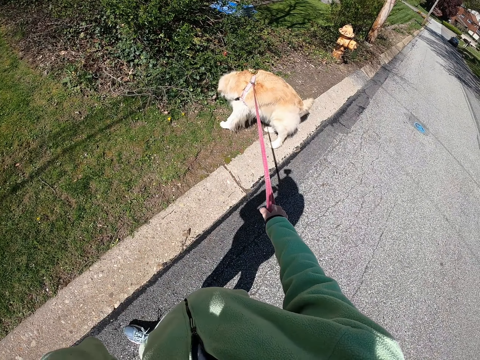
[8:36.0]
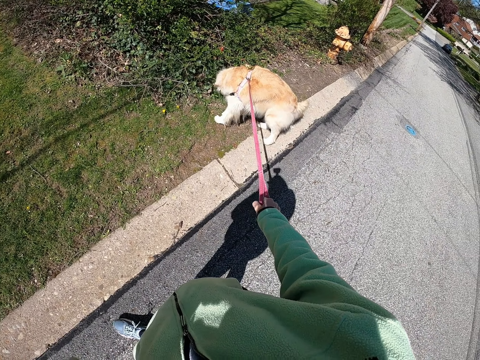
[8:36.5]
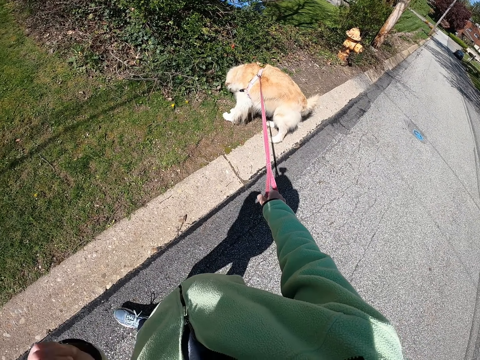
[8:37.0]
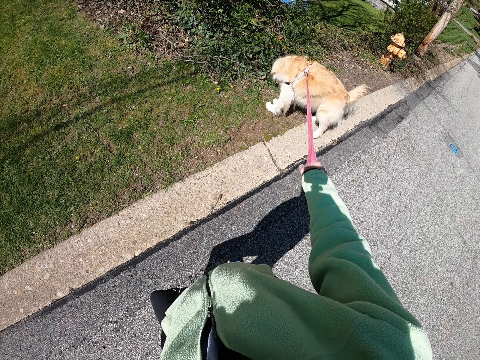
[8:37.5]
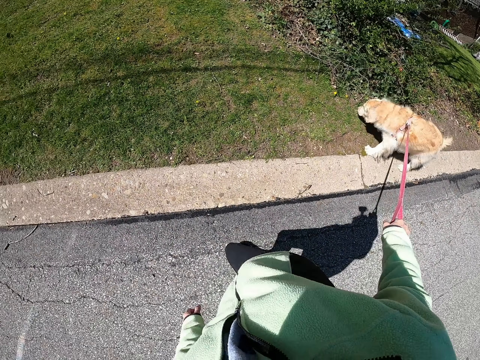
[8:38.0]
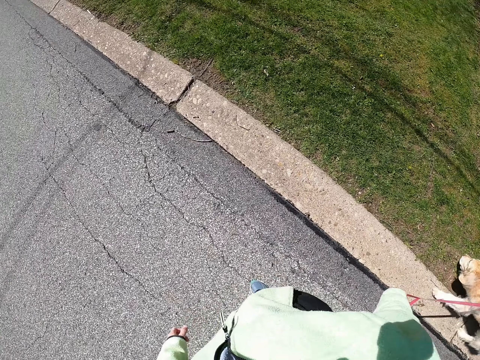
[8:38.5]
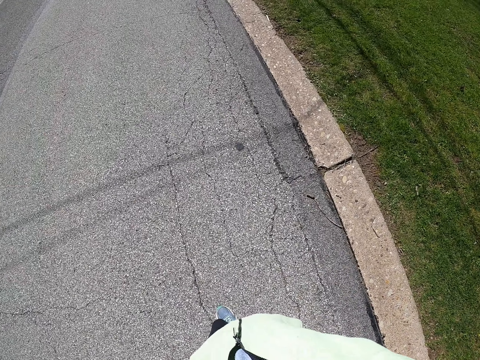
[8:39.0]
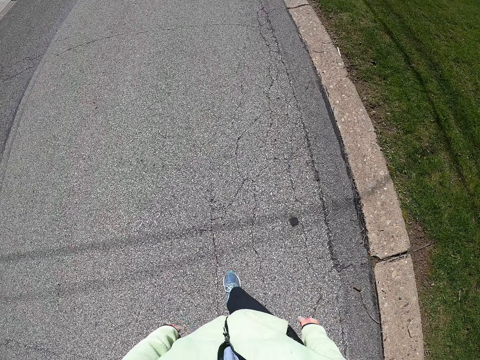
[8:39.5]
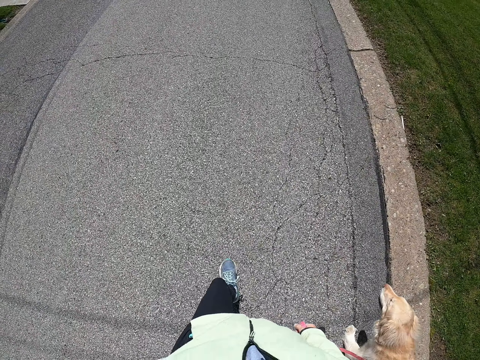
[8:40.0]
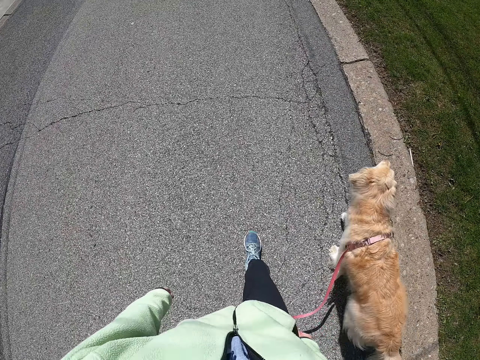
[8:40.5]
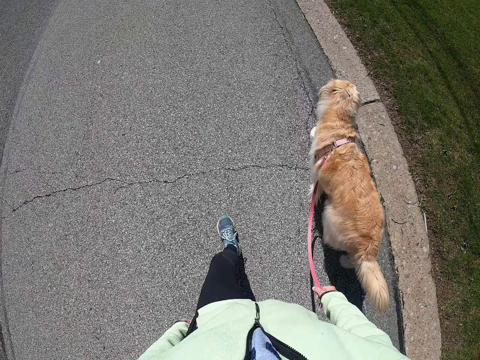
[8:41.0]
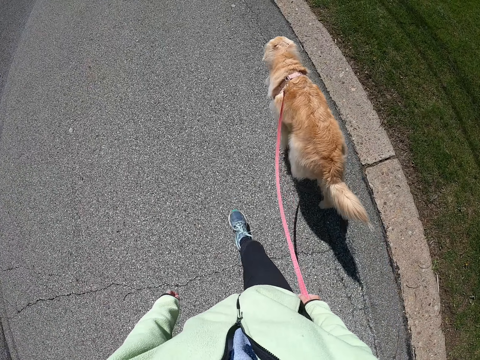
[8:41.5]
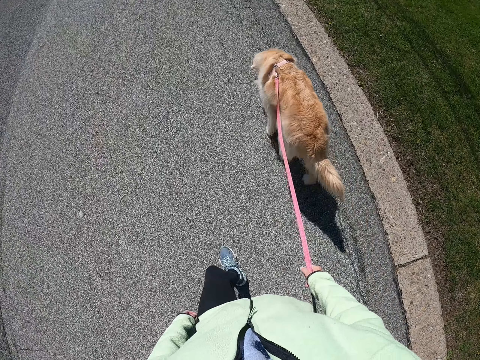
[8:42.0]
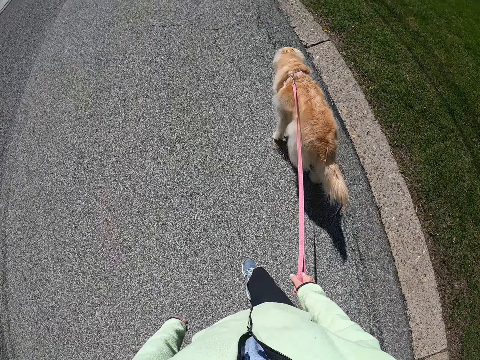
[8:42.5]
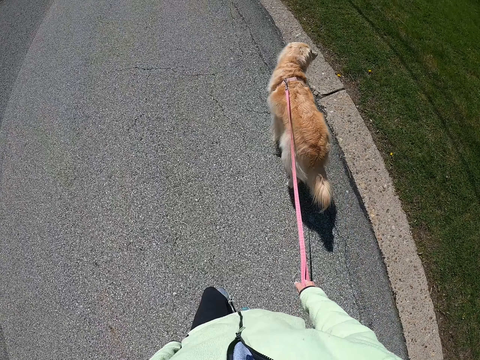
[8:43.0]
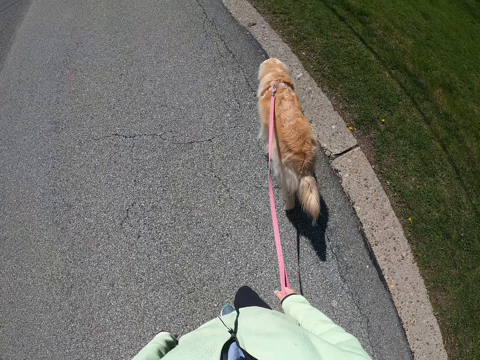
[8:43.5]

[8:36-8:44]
The camera wearer holds the leash in her right hand. She walks with her dog on the road.

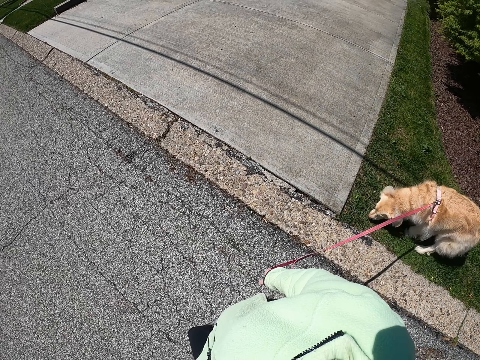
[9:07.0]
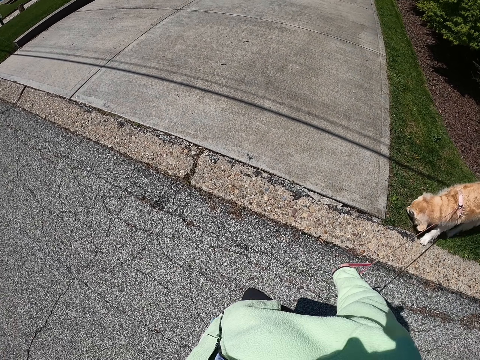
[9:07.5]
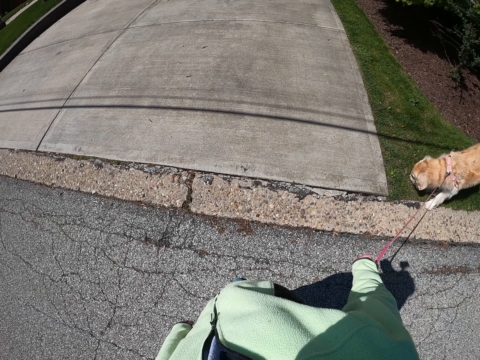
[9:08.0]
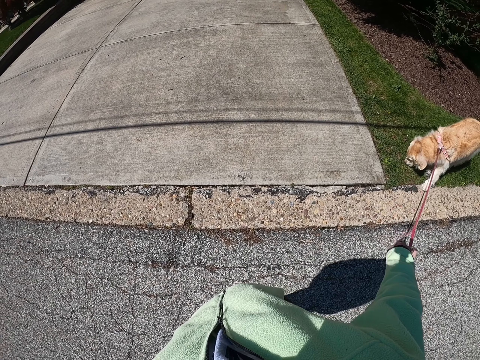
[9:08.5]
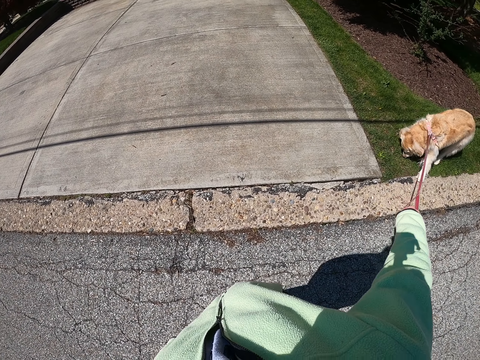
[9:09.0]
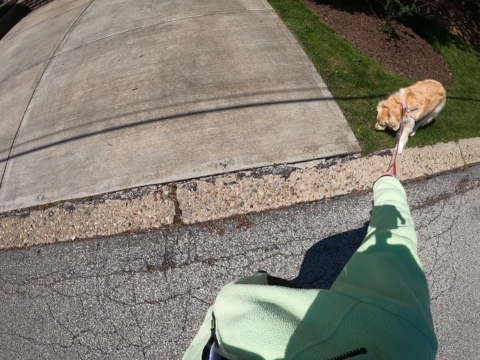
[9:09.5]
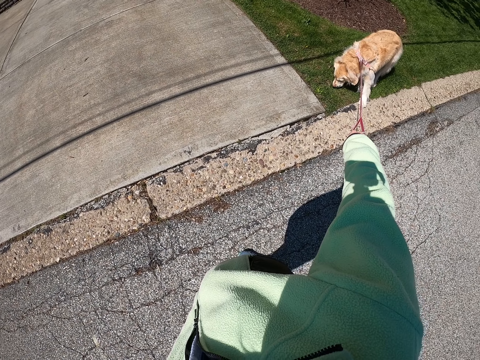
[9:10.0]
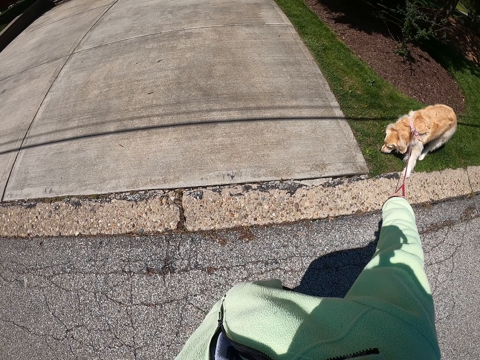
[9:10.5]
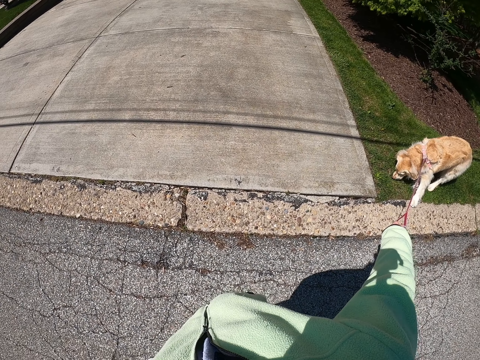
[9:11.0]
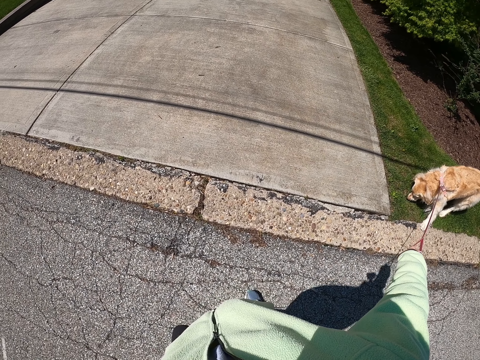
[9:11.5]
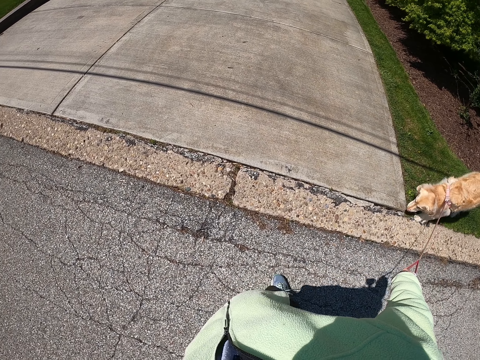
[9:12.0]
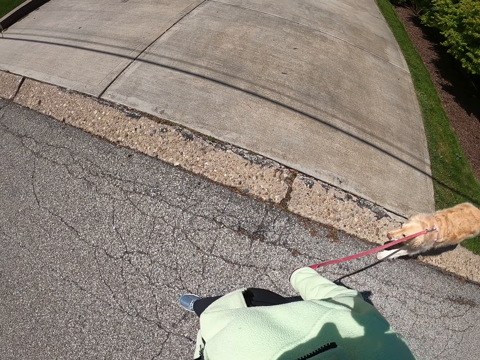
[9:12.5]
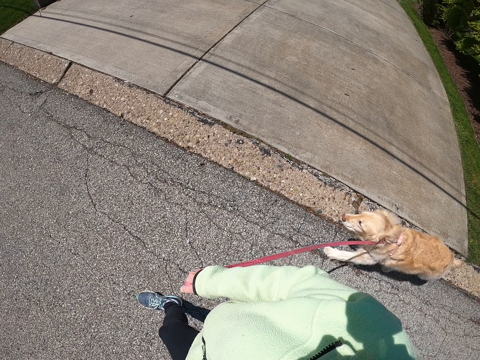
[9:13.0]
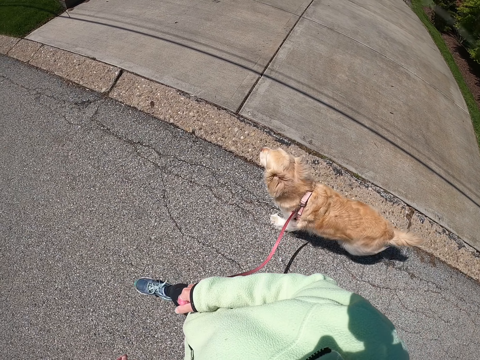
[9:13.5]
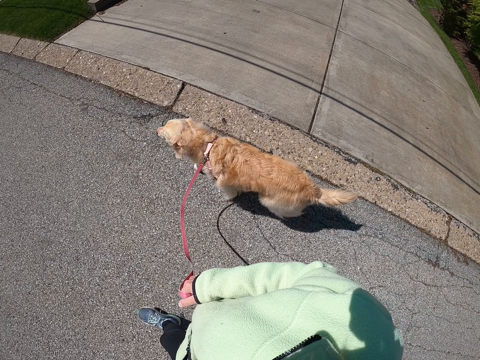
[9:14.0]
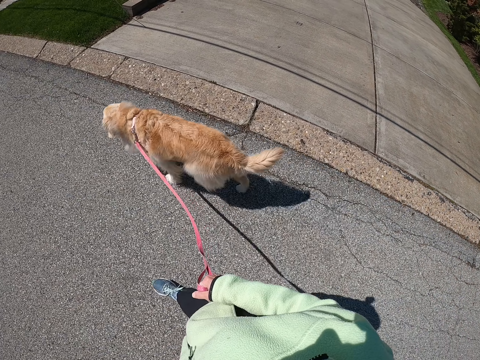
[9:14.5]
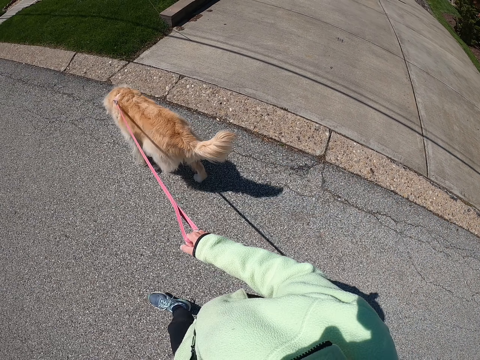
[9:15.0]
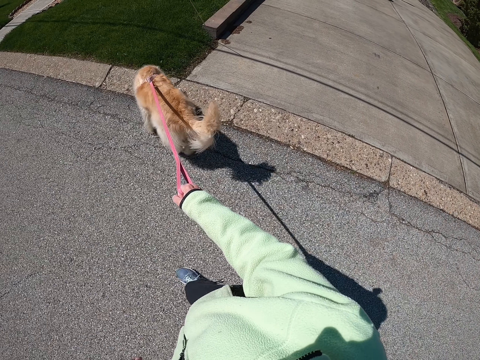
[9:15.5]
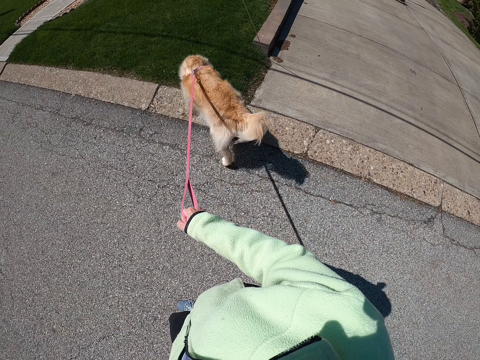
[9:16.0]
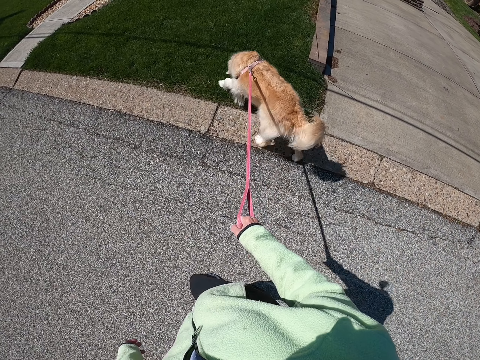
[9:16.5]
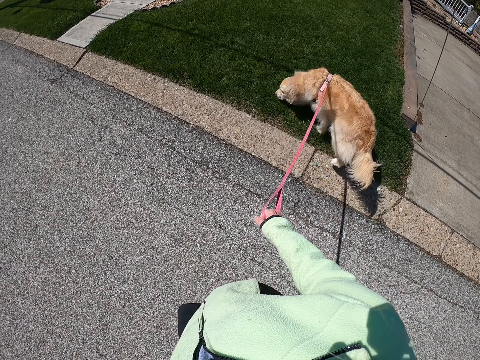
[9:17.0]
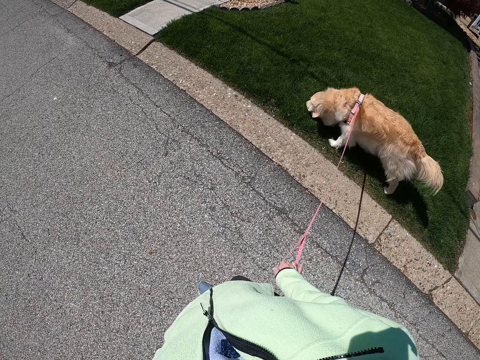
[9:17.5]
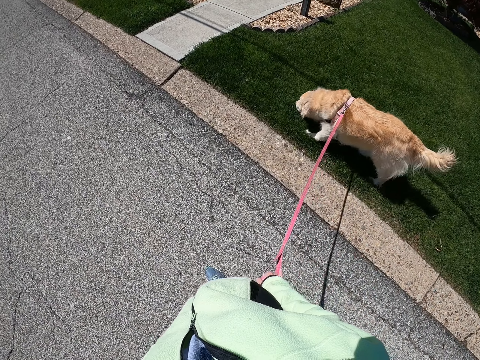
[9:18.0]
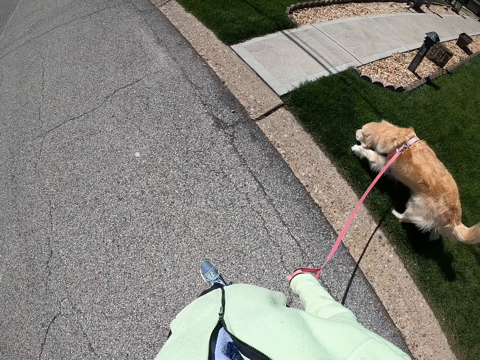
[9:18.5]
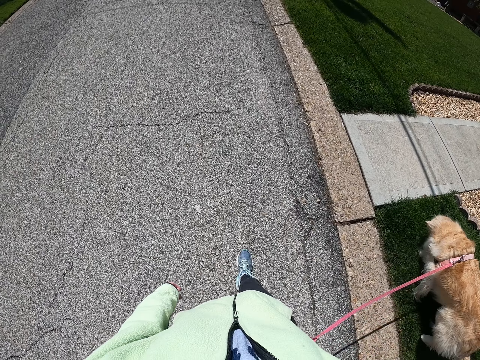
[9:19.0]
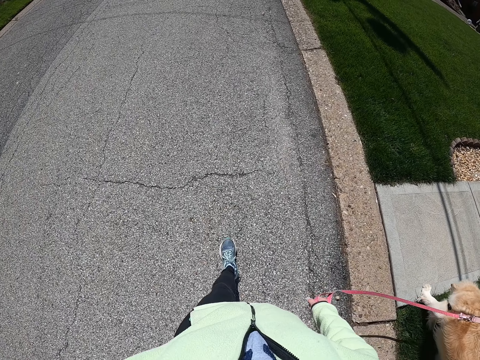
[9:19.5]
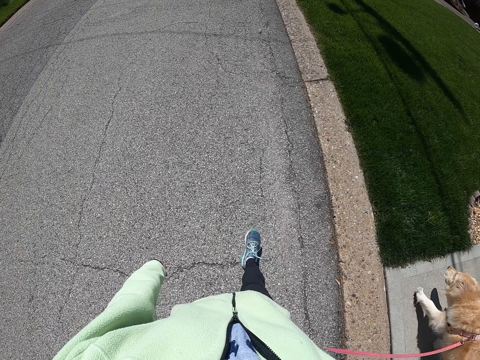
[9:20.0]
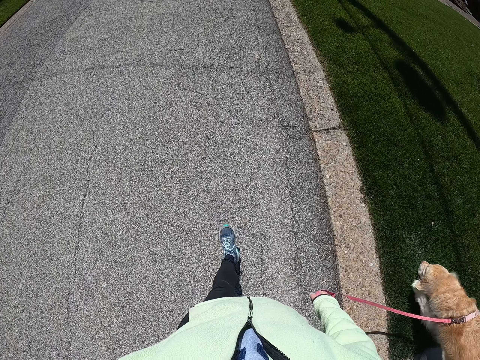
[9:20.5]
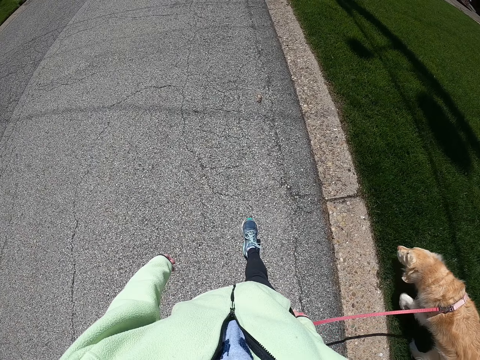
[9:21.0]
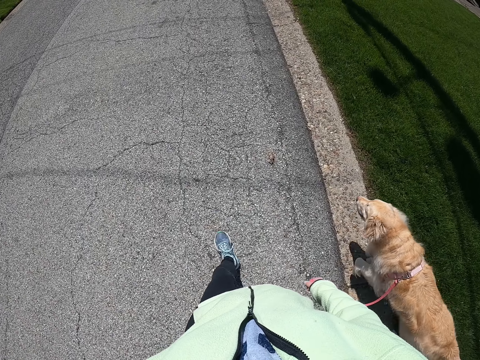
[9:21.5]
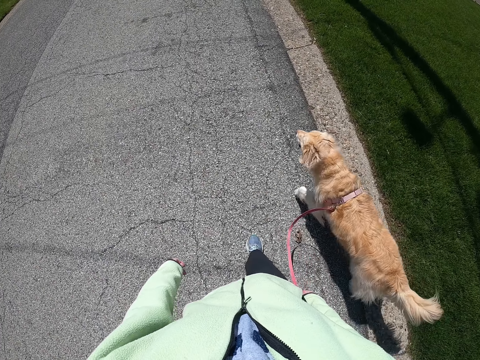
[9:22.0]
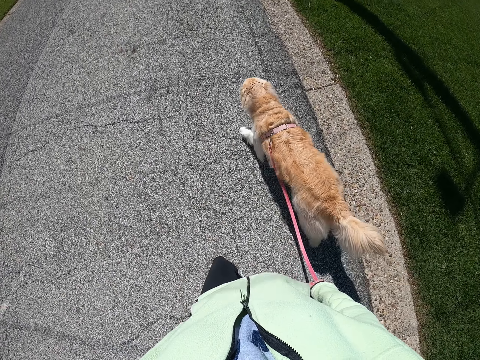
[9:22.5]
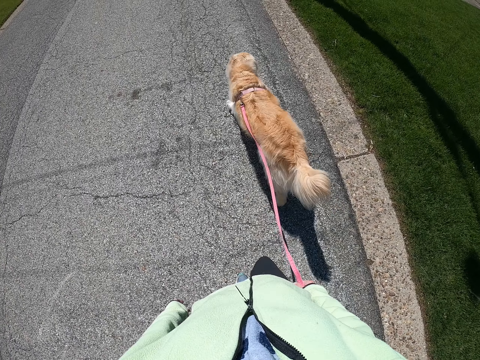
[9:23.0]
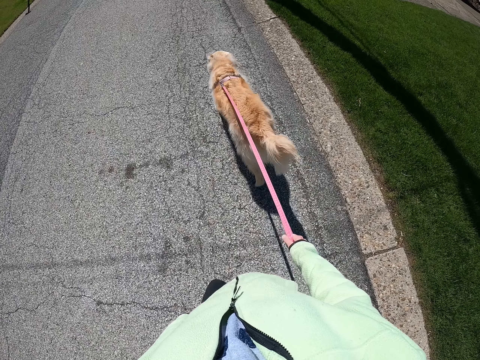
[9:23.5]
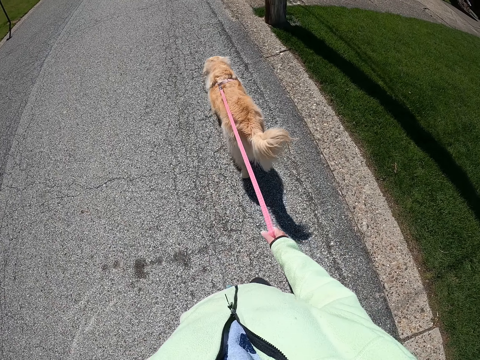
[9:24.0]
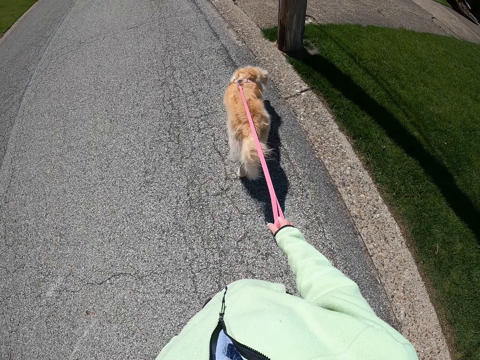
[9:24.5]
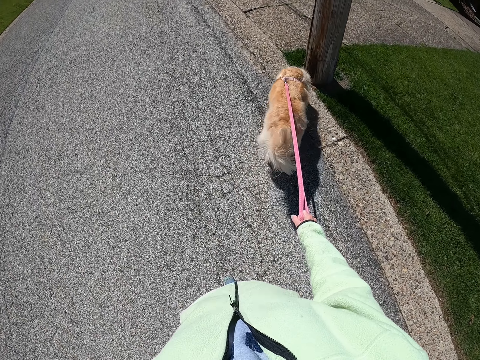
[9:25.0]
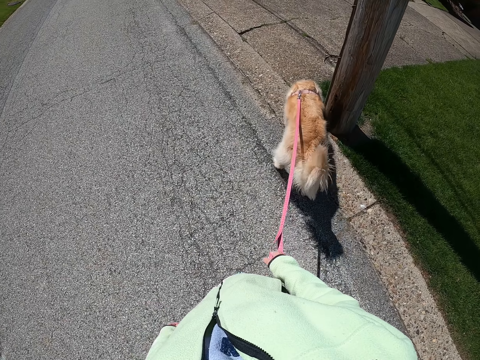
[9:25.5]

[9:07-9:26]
The camera wearer stares at the dog. She walks with her dog around on the road.
